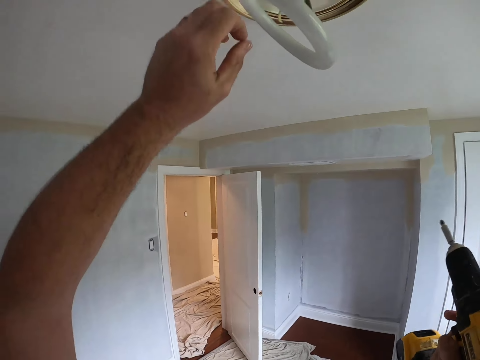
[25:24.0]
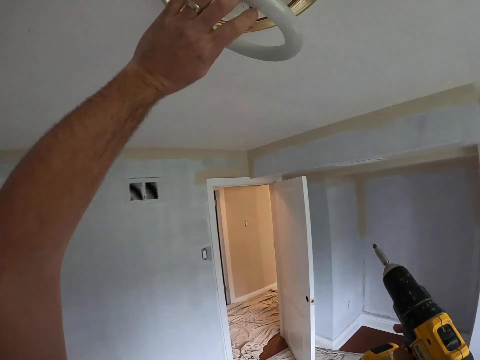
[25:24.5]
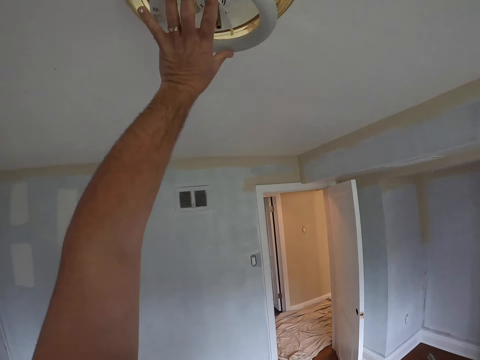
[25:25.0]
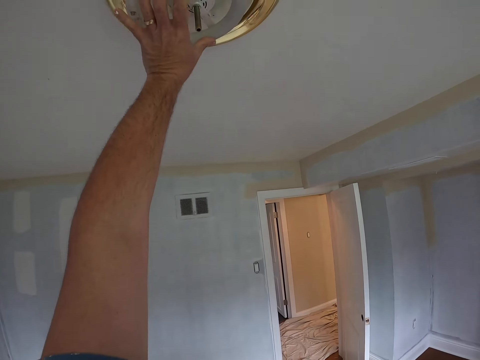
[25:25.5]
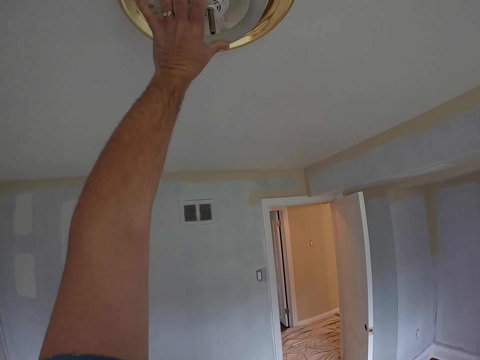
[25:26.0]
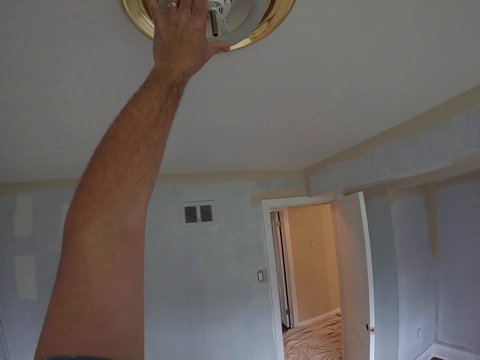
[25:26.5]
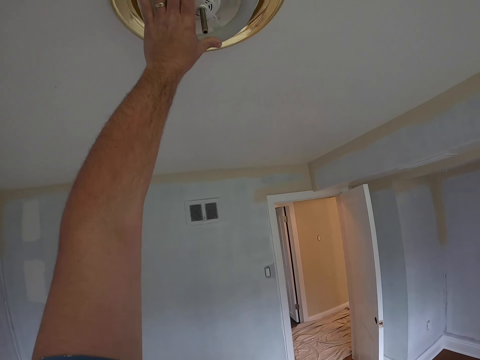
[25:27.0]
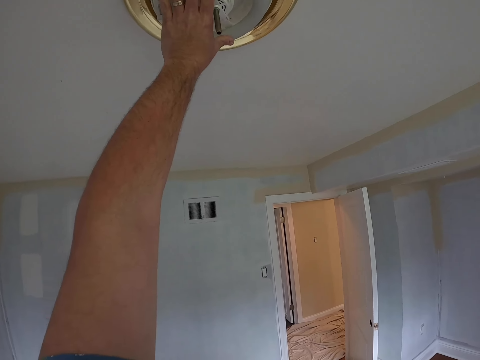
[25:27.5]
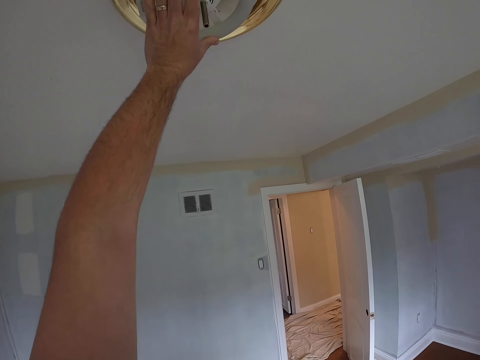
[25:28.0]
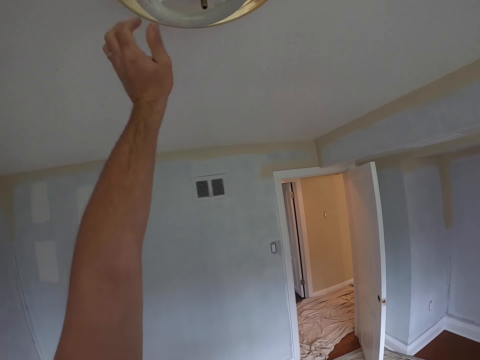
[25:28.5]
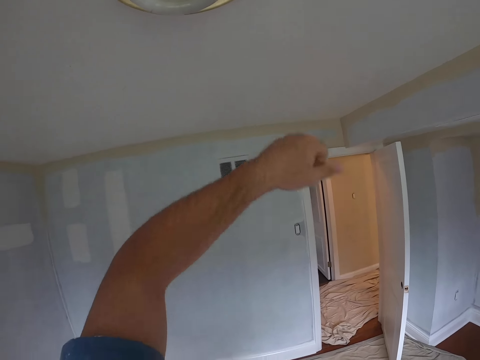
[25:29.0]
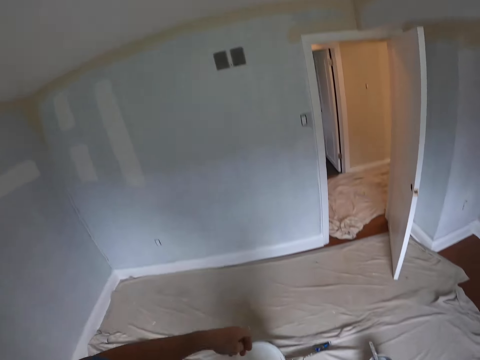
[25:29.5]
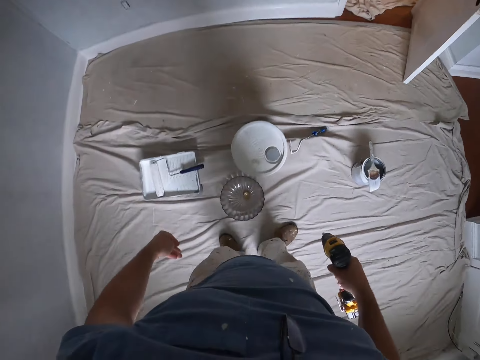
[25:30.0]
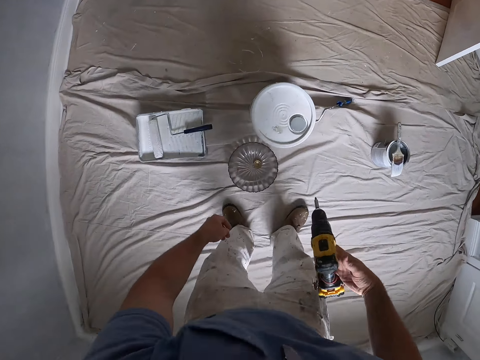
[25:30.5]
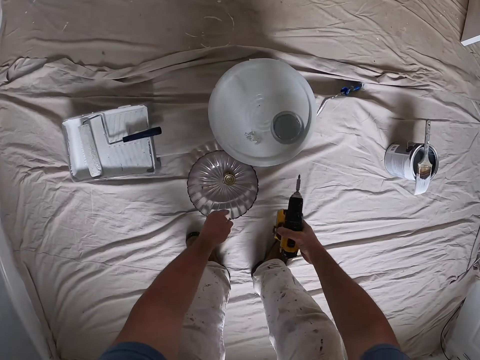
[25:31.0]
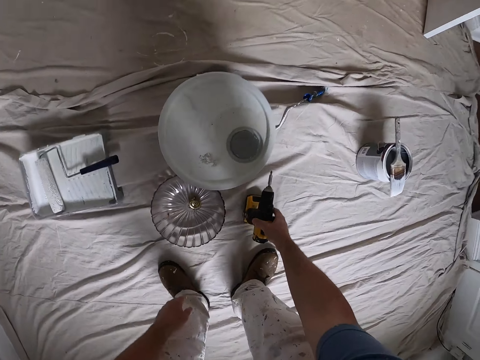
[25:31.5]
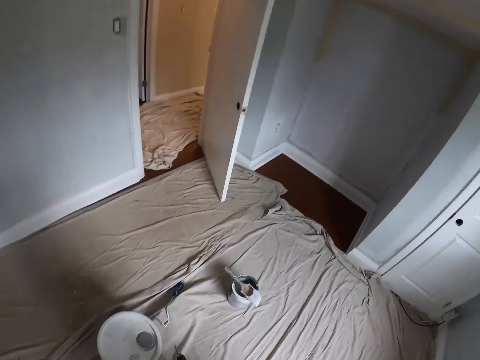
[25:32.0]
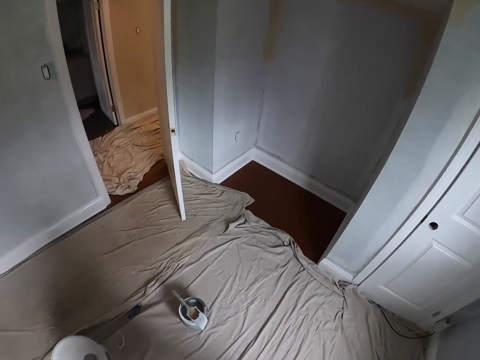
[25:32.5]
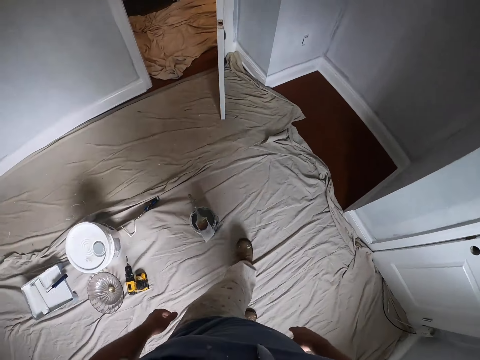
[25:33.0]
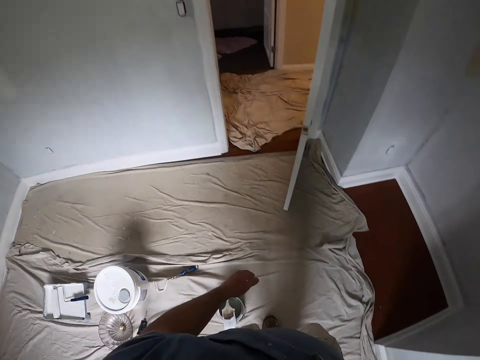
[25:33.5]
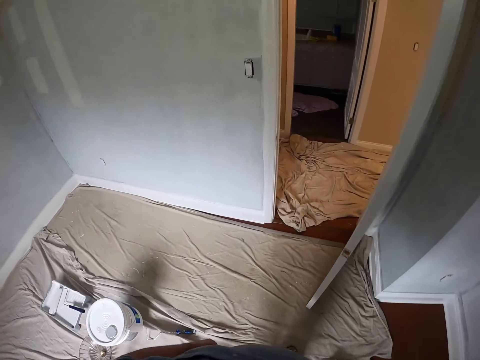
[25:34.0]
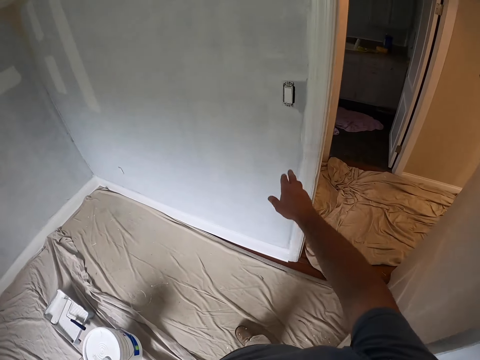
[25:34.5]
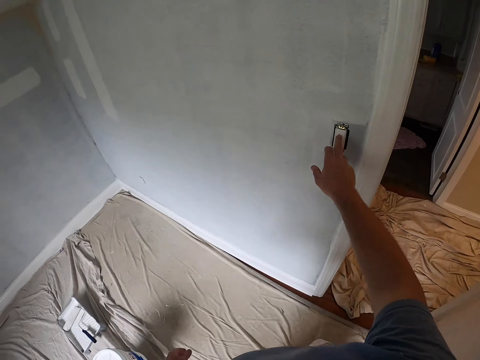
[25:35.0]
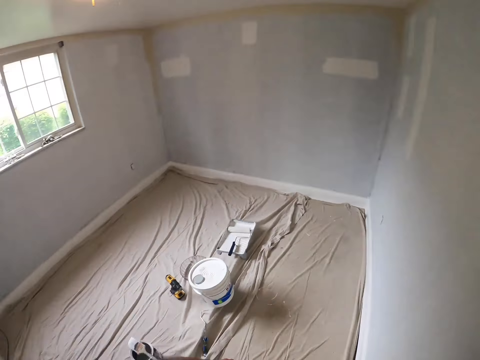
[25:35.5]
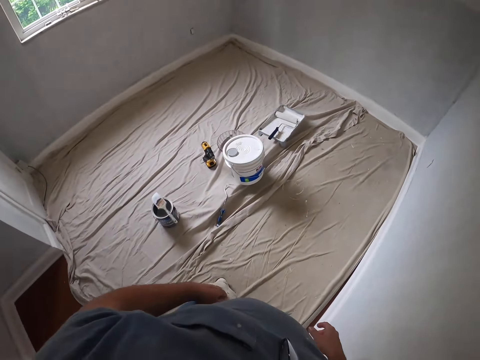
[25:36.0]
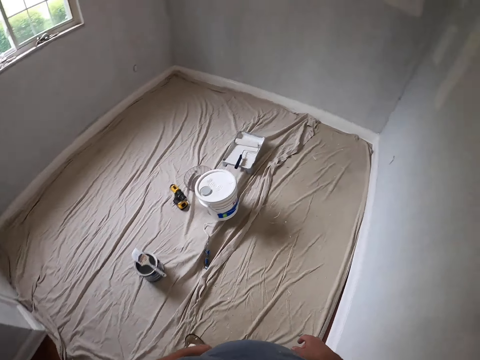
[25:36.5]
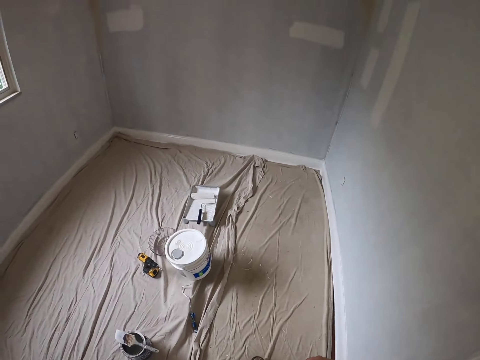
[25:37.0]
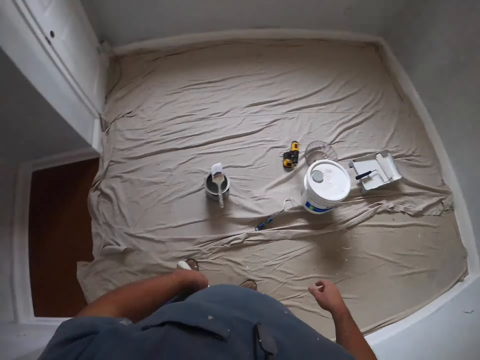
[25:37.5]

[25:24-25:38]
The camera wearer looks at the decoration. They fix the holder. They fix the decoration with the hand. They look around. They put the drill machine down. They walk around. They switch on the socket. They look around.

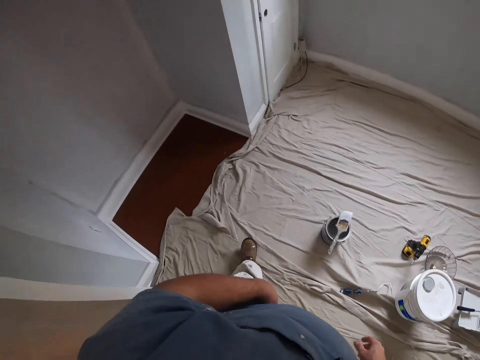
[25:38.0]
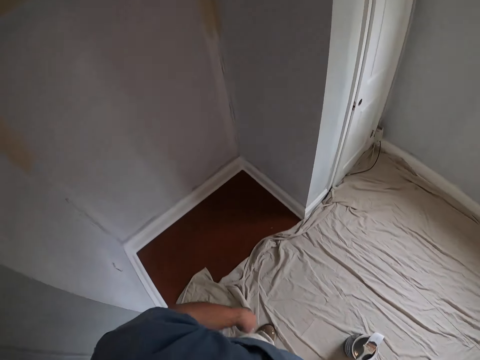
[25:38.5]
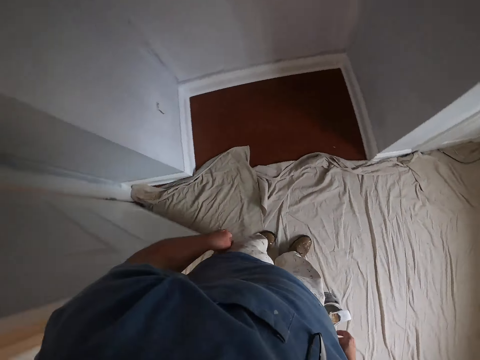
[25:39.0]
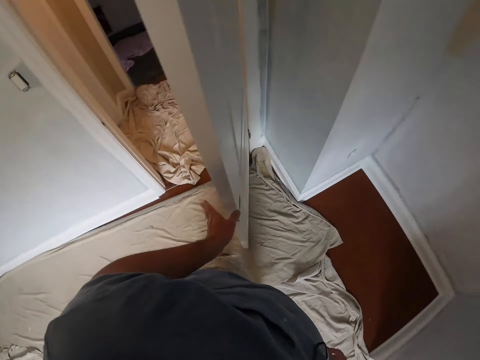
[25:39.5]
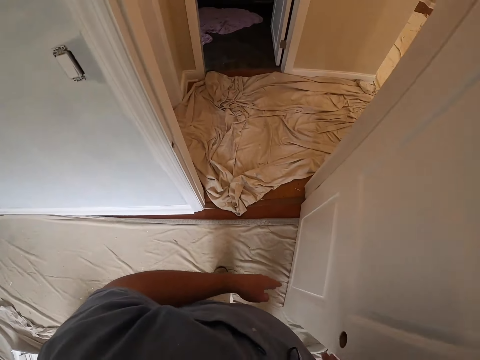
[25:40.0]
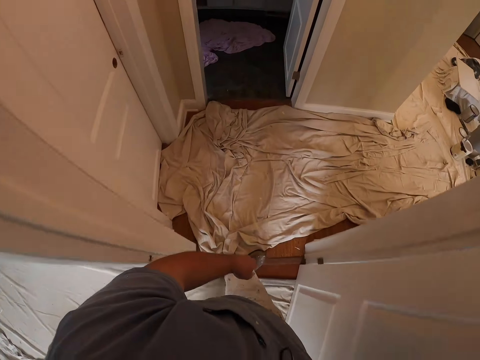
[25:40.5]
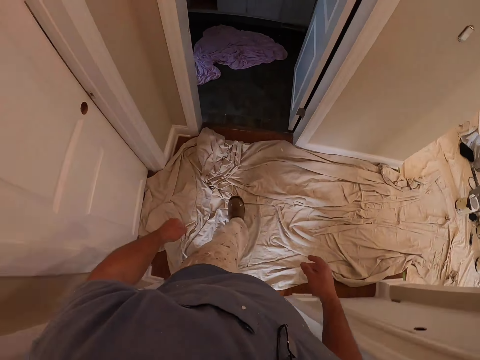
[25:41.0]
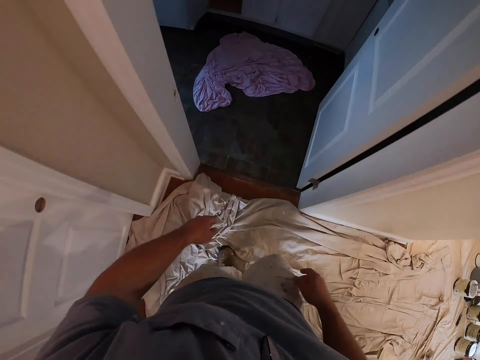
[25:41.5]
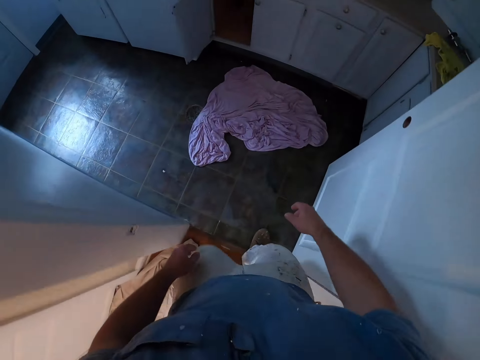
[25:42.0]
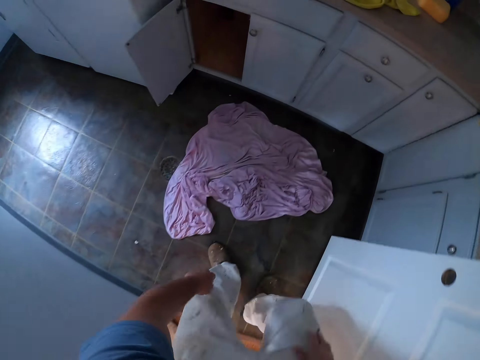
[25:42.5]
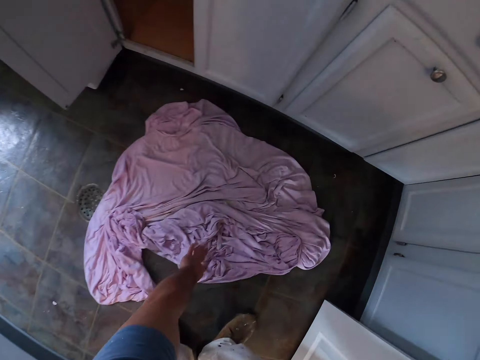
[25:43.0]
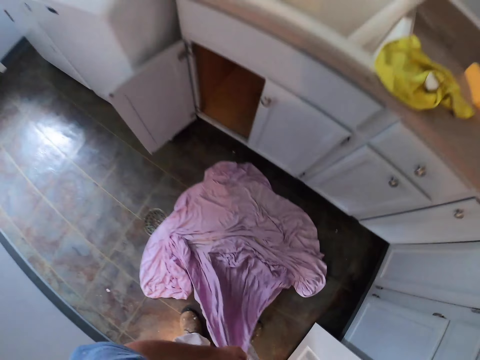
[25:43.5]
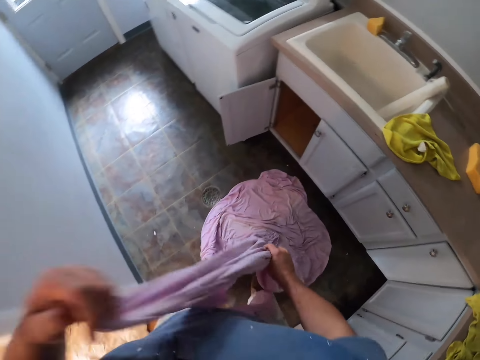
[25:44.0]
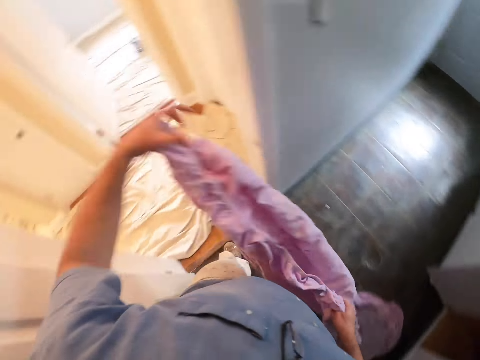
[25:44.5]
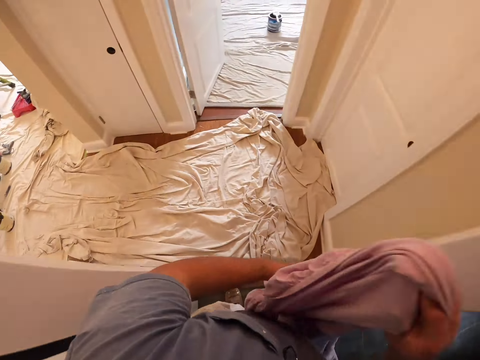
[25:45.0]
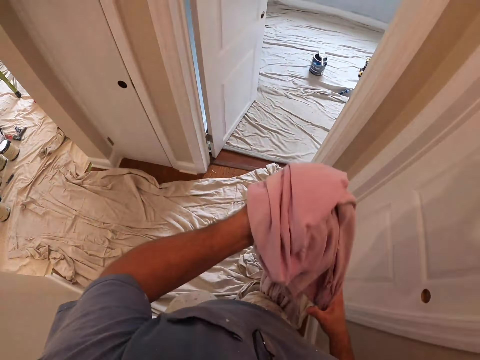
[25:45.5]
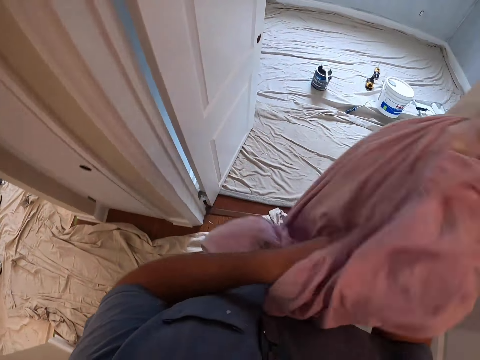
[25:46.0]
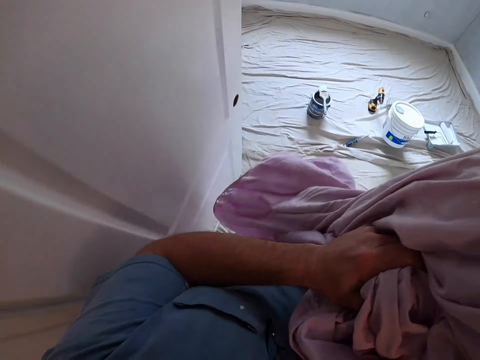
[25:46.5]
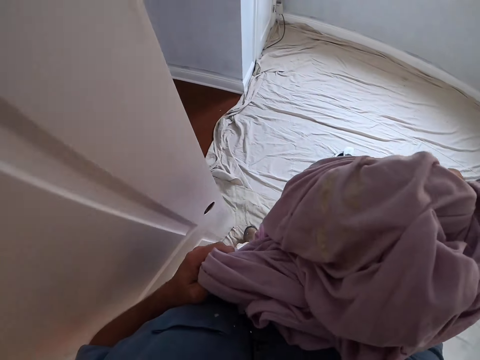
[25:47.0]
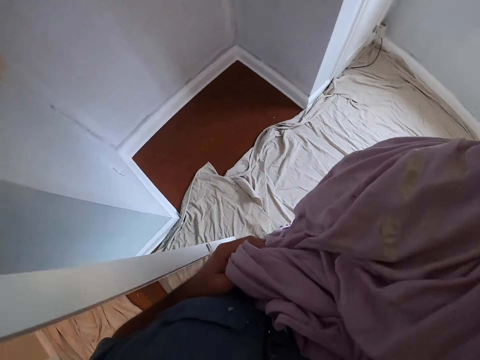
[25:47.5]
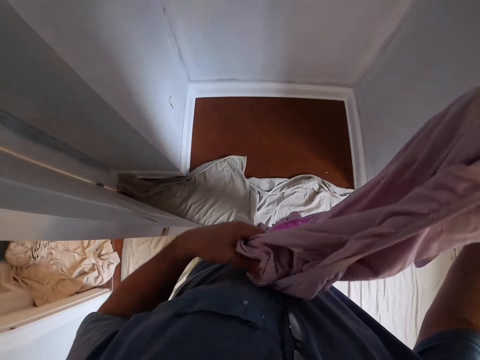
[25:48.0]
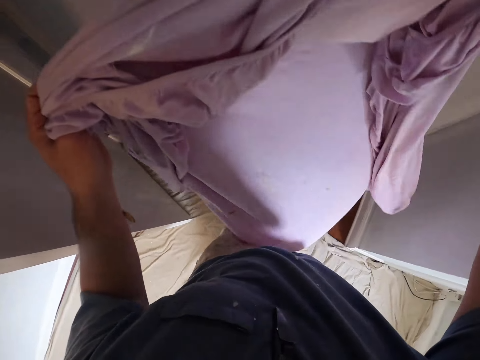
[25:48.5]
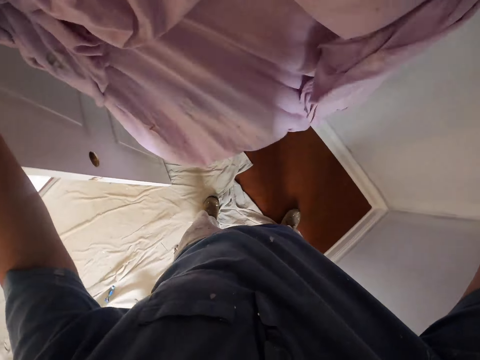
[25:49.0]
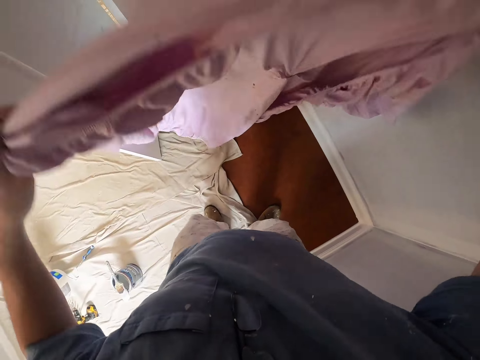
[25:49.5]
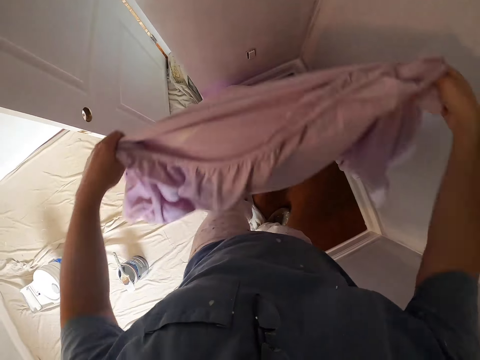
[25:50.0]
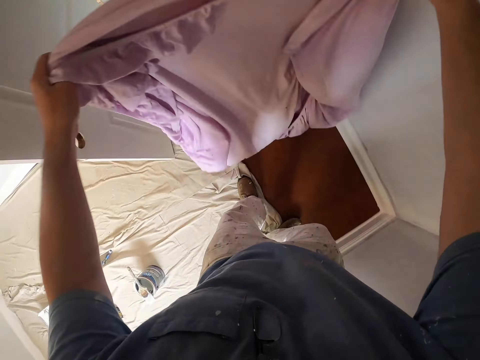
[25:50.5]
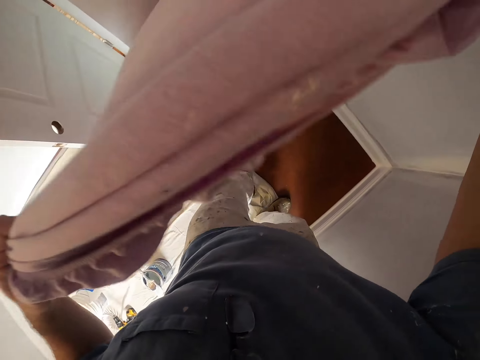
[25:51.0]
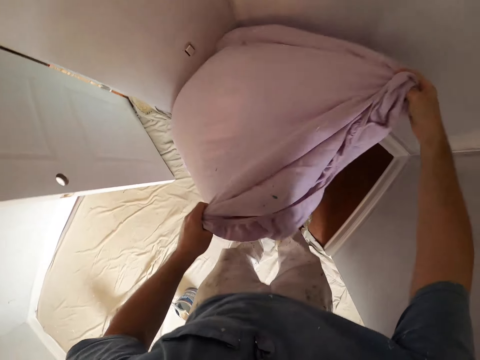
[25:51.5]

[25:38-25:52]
The camera wearer walks around. They hold the door. They pick up a cloth or fabric. They walk around. They stretch the fabric. They spread the cloth. They raise the fabric.
